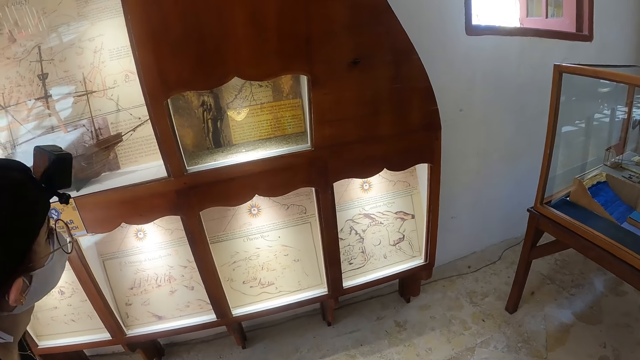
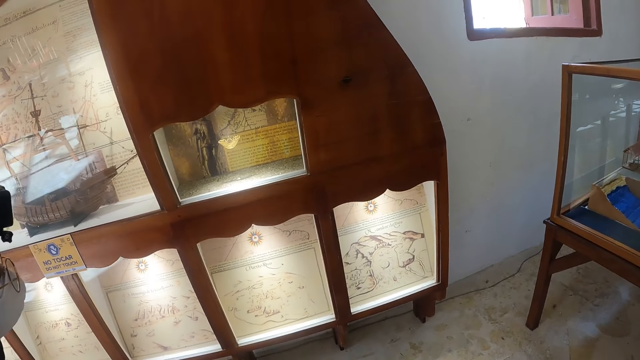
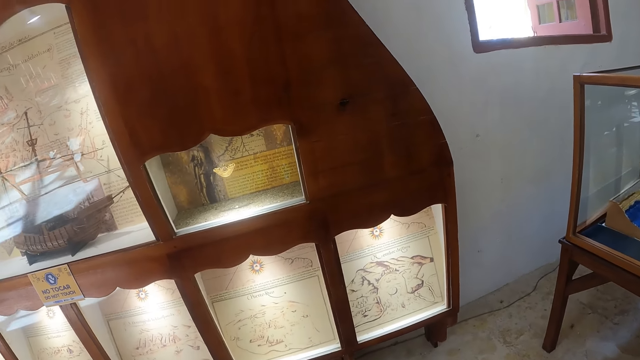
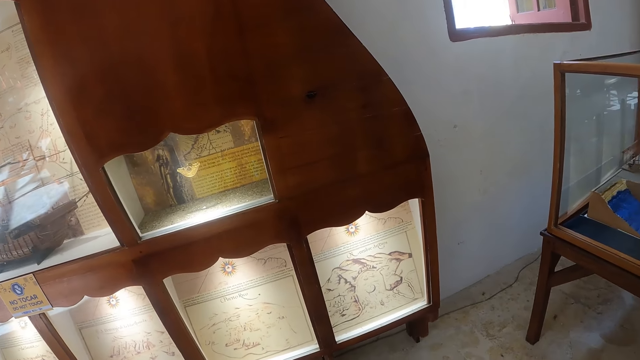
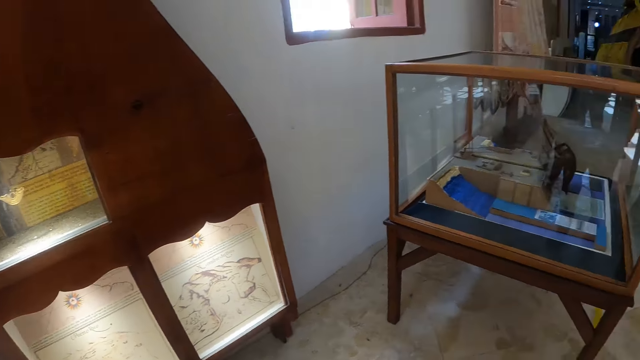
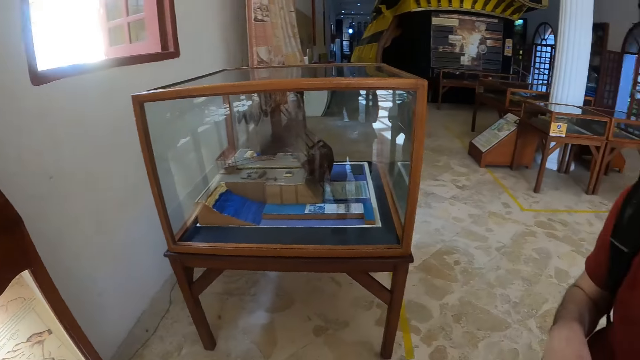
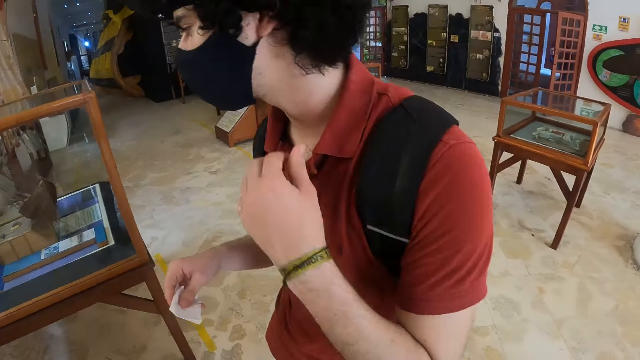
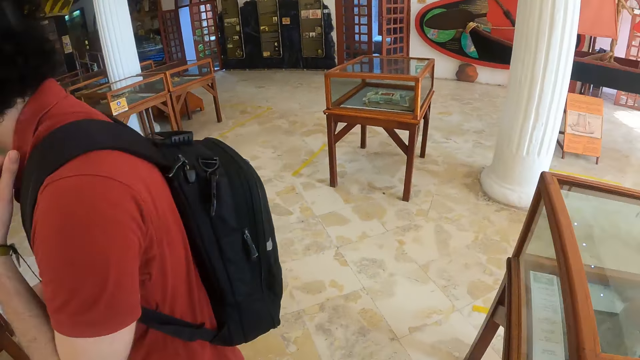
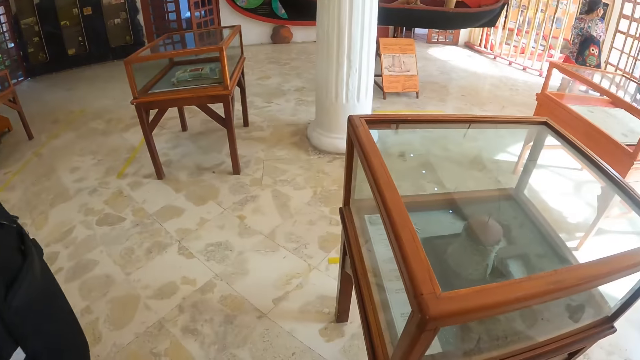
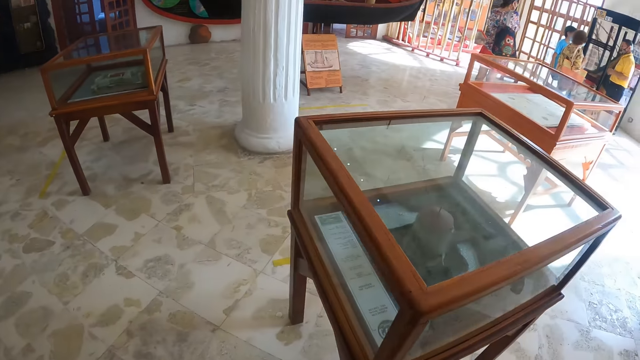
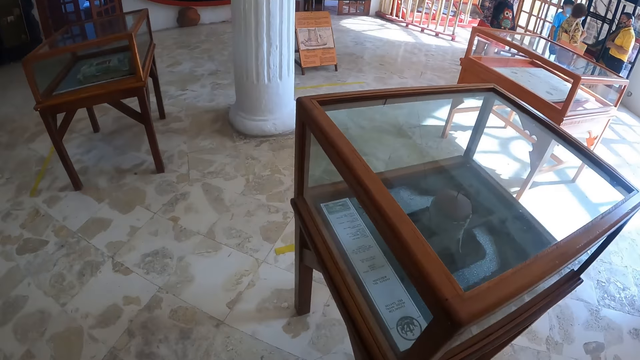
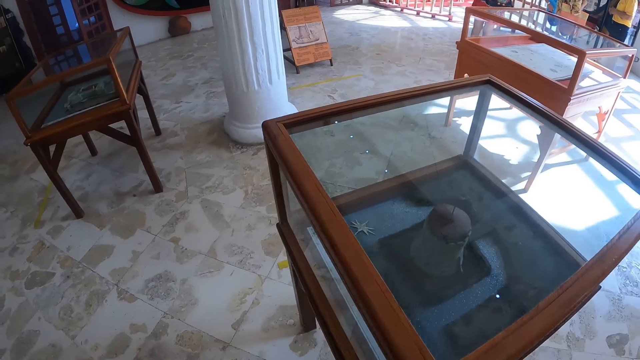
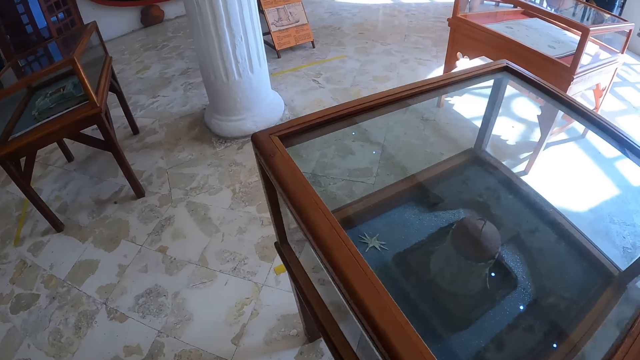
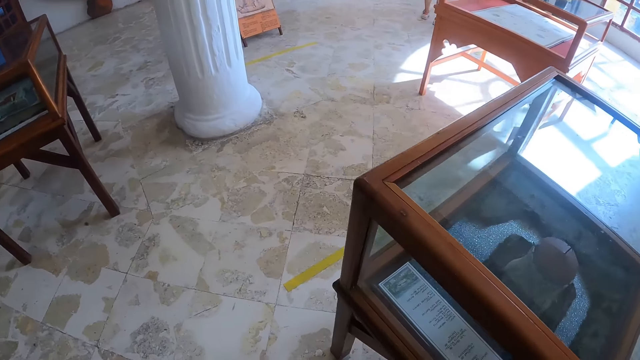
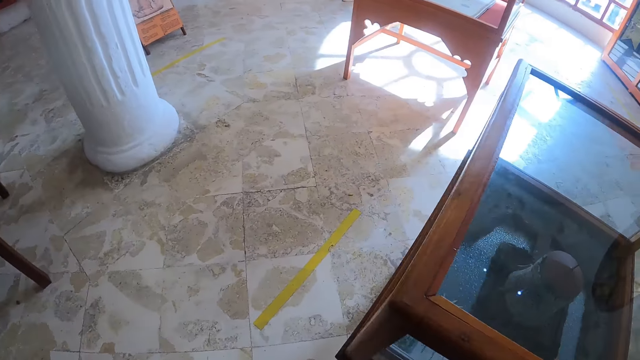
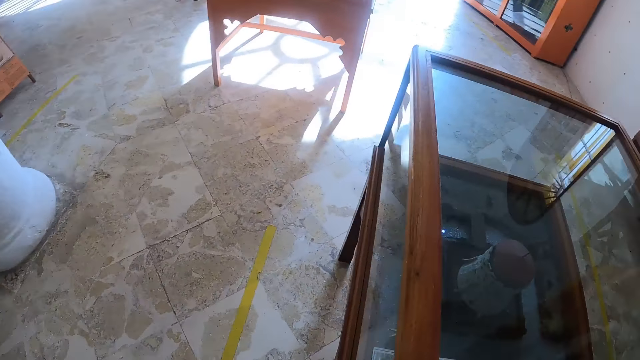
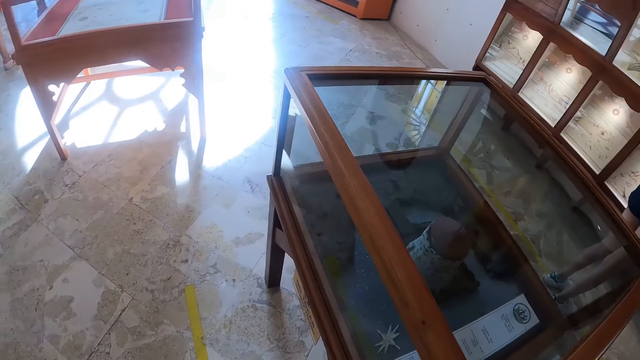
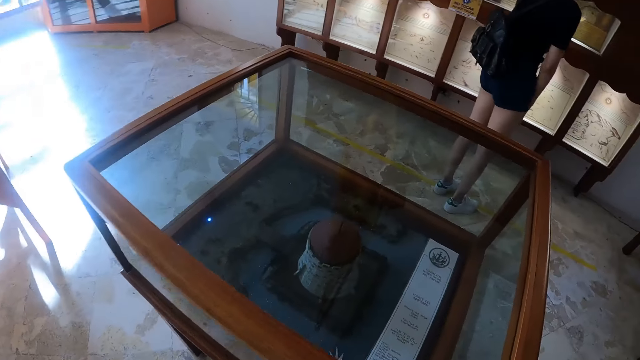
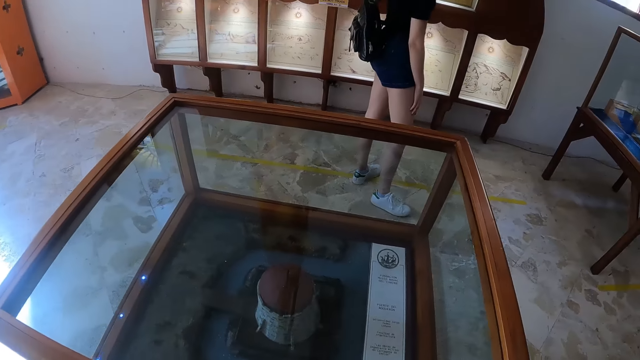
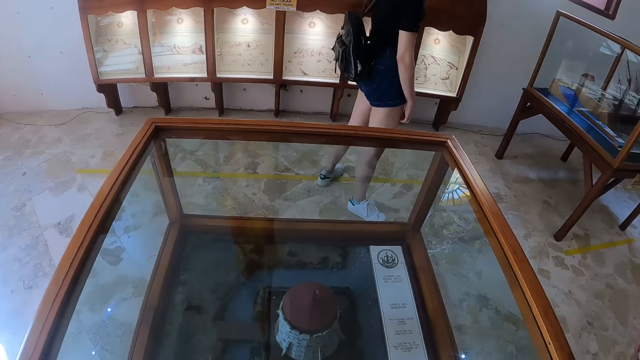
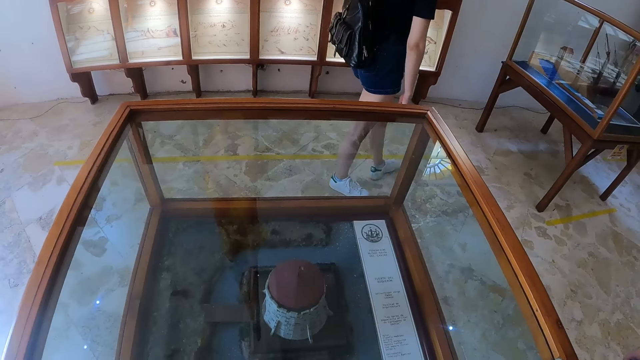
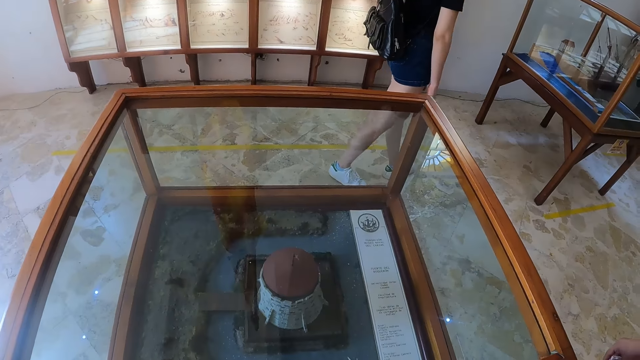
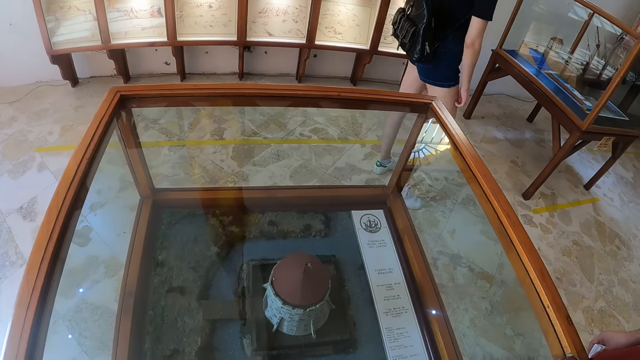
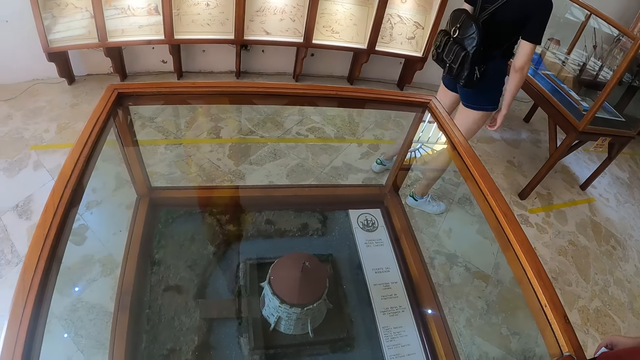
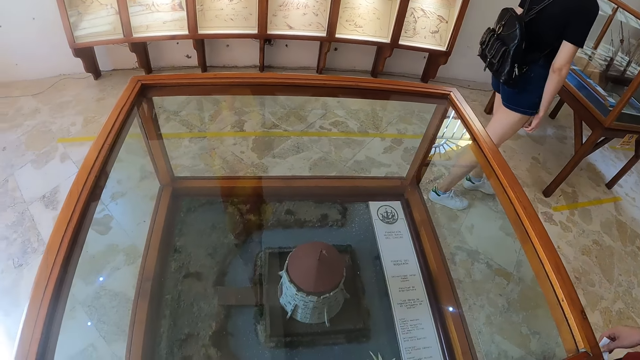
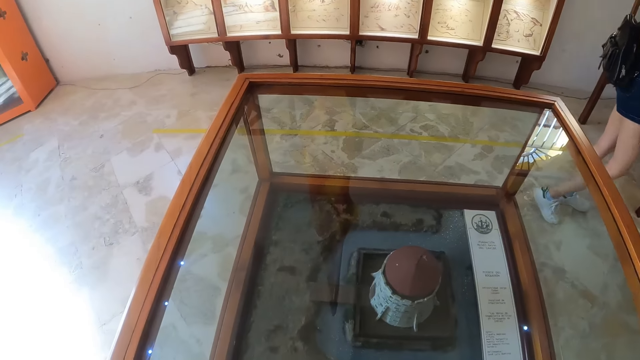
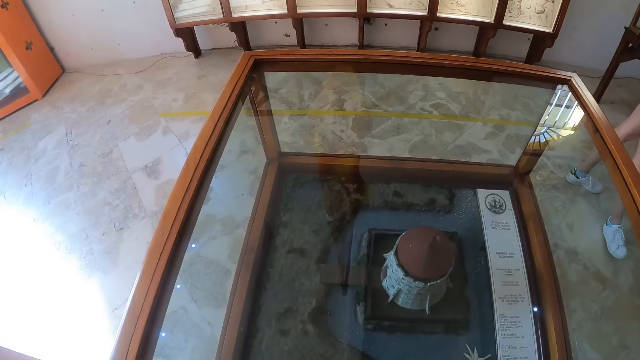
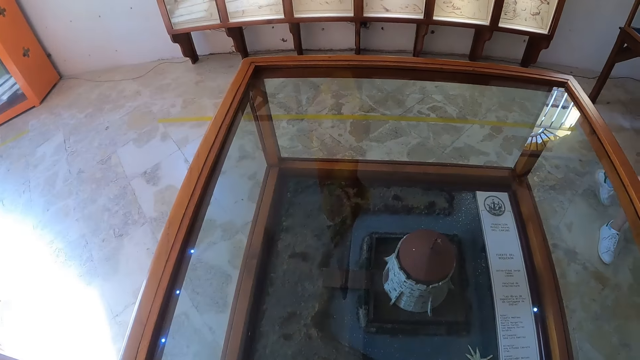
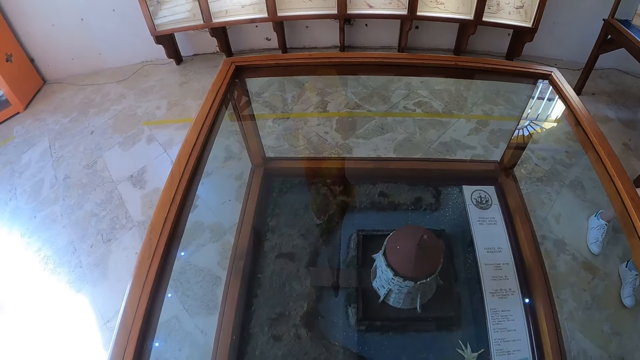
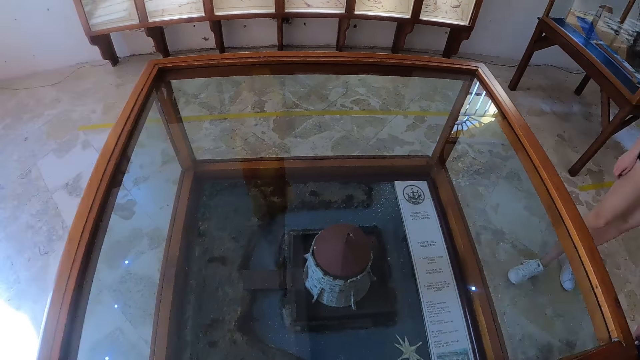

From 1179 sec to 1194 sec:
The camera wearer turns around. They look around the museum collection and move around. A woman walks around and looks around the museum collection. The camera wearer looks around the museum collection.

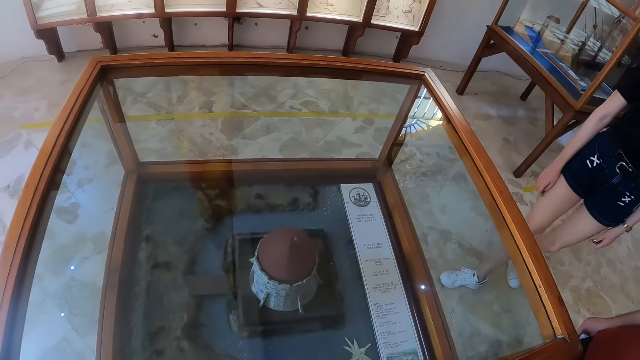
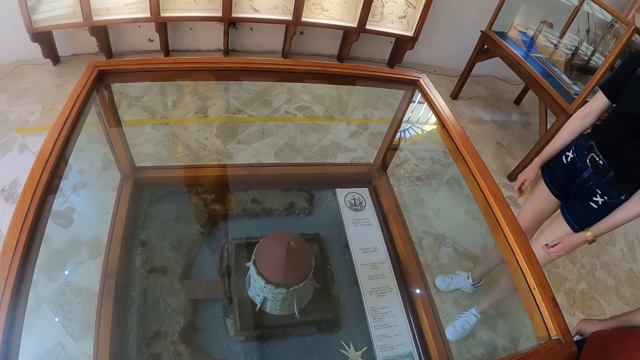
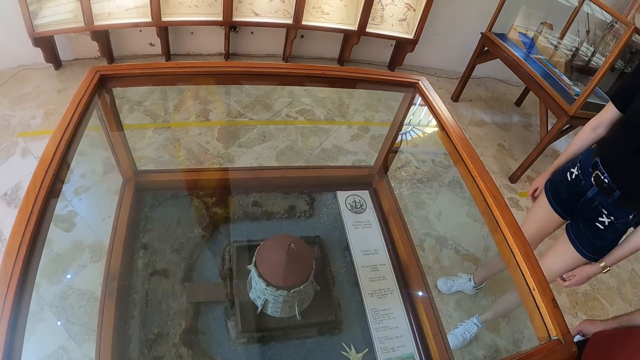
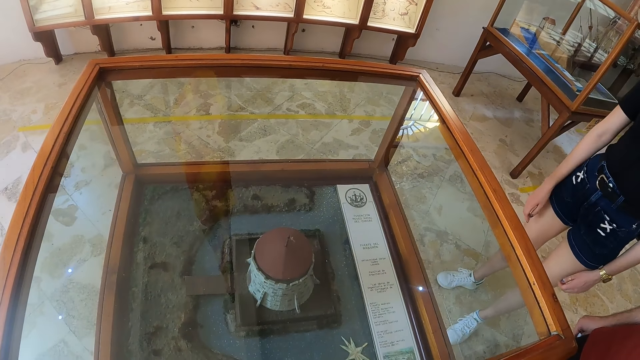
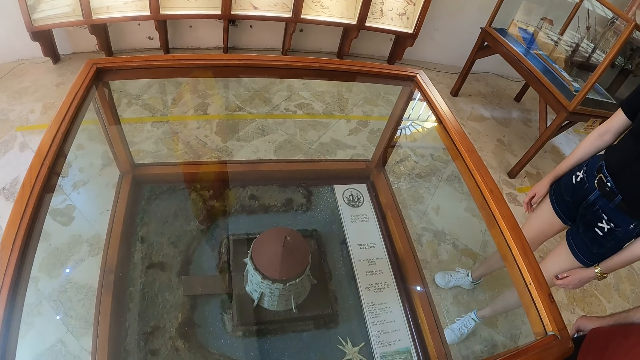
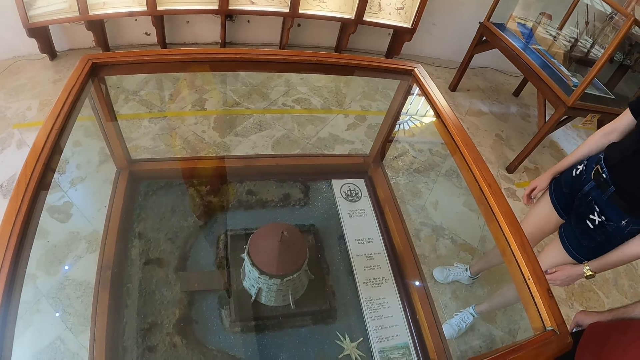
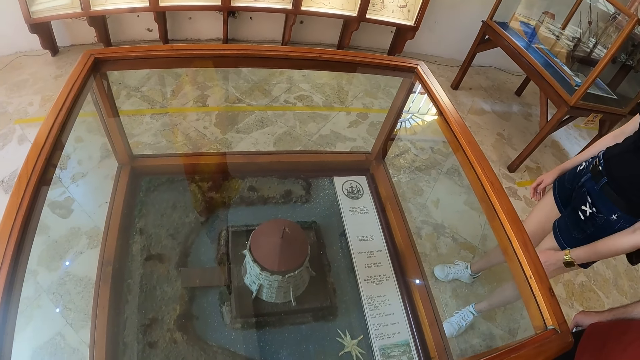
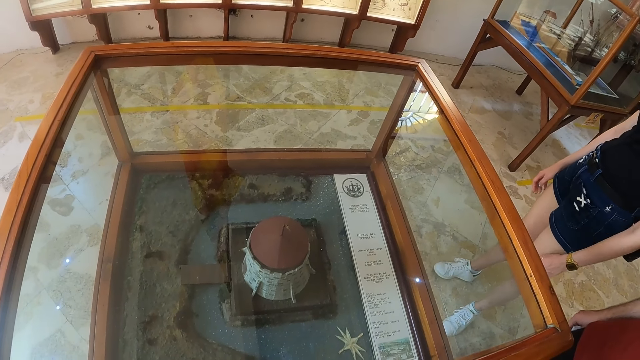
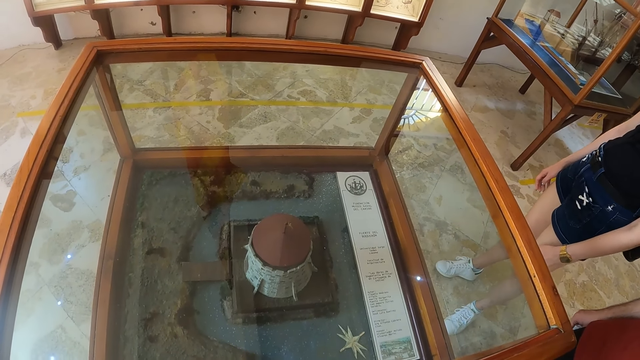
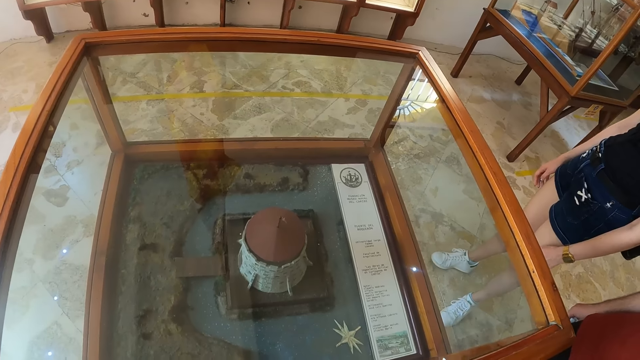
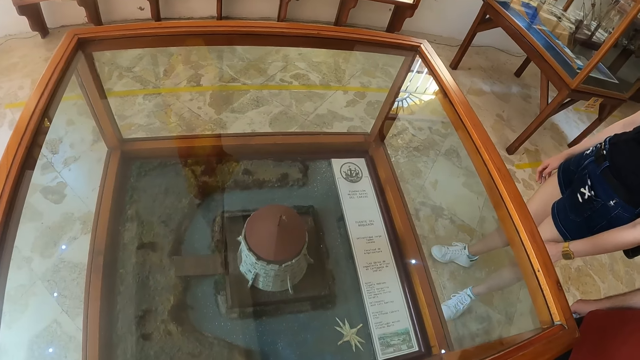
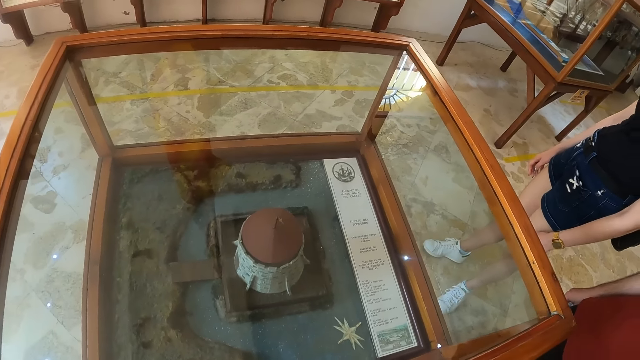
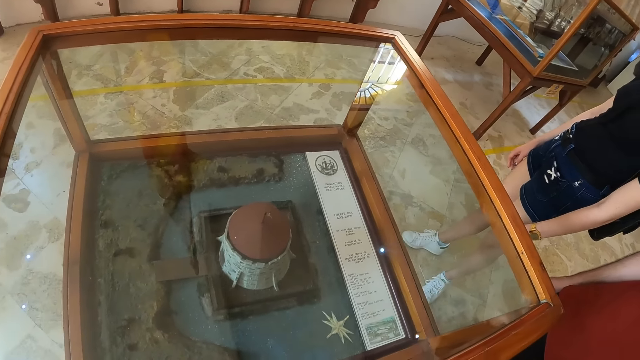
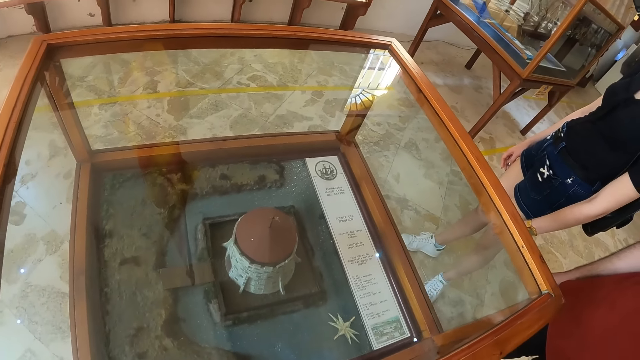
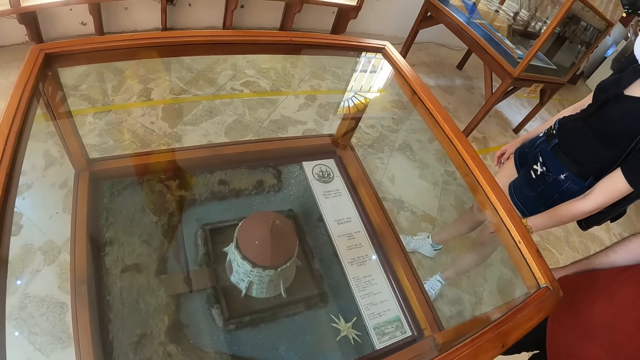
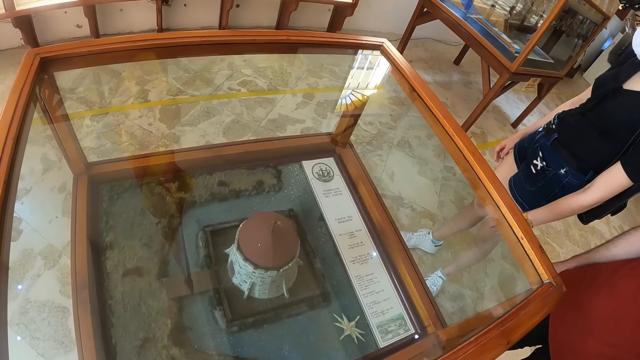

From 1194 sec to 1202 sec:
A woman looks at the exhibits. The camera wearer looks around the museum collection with a man and the woman.
